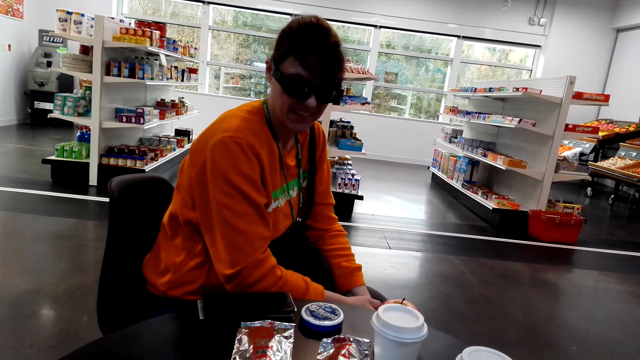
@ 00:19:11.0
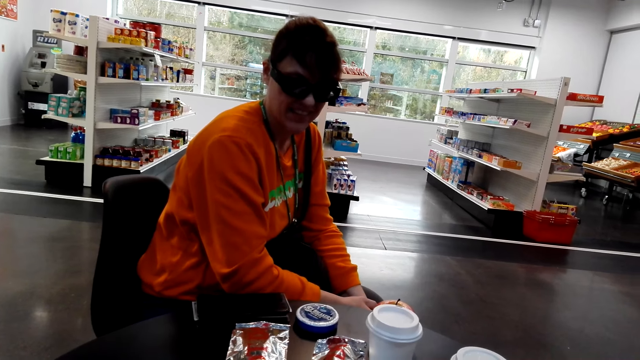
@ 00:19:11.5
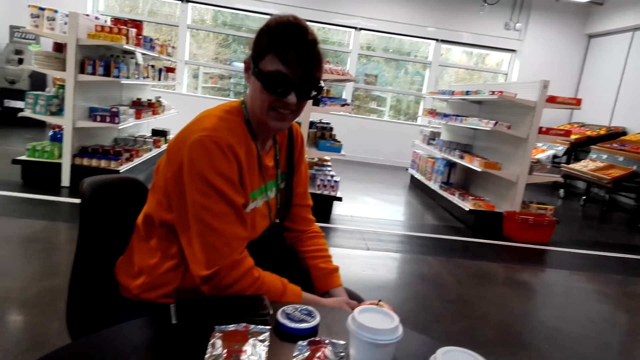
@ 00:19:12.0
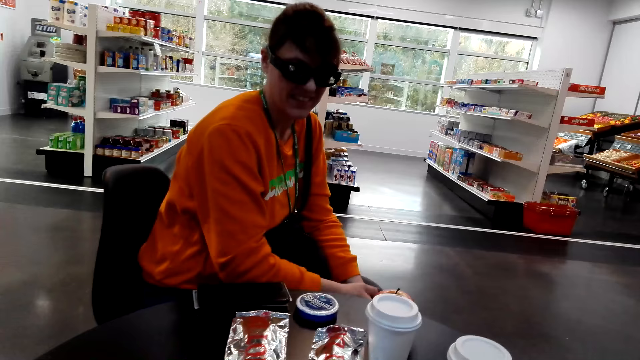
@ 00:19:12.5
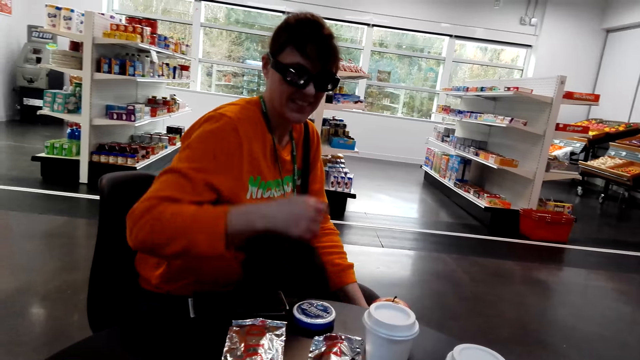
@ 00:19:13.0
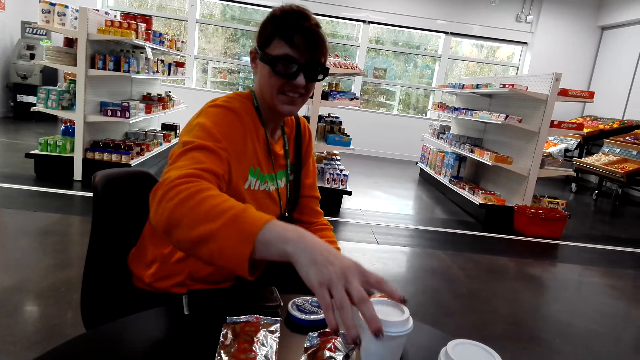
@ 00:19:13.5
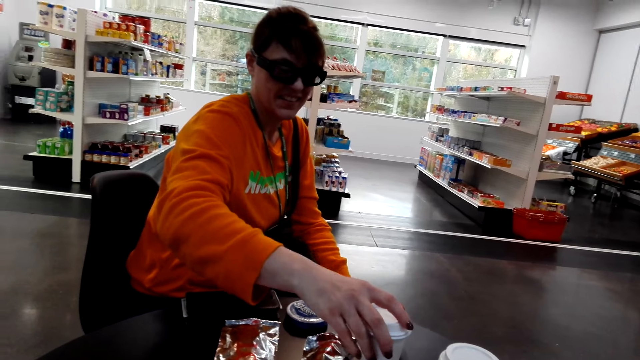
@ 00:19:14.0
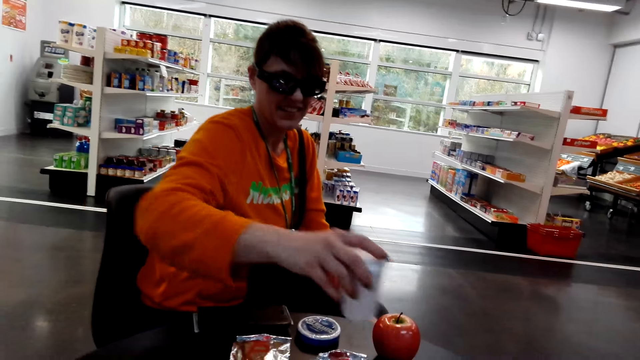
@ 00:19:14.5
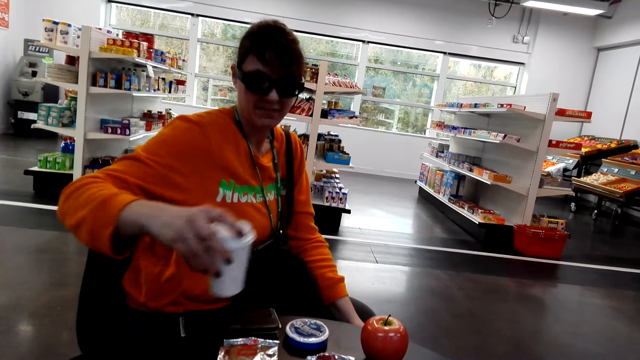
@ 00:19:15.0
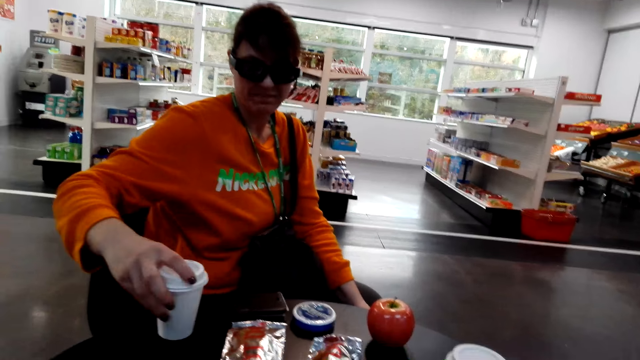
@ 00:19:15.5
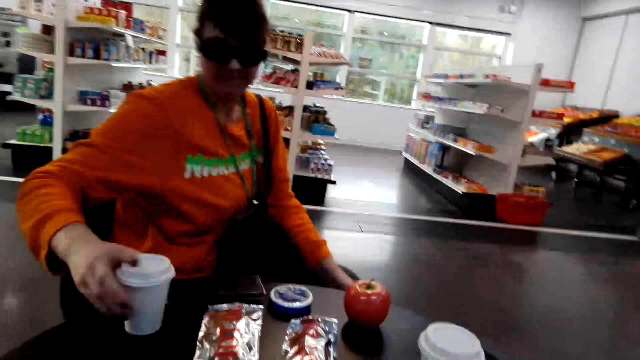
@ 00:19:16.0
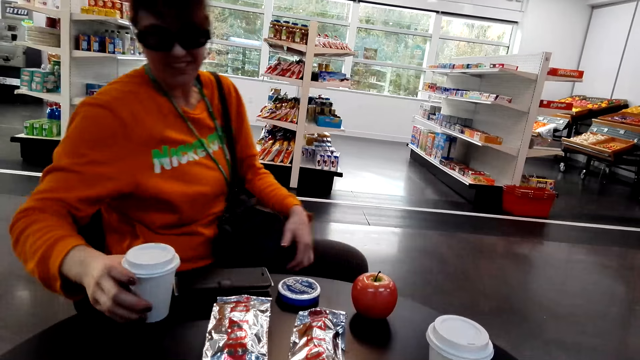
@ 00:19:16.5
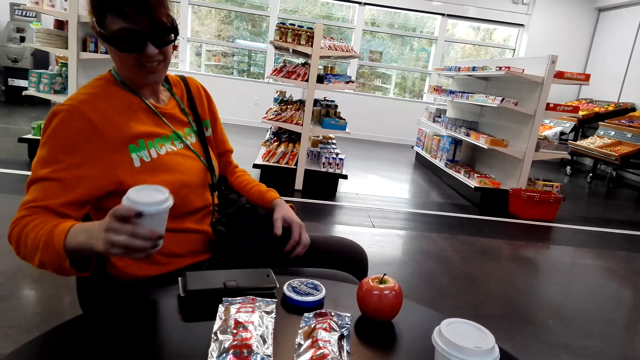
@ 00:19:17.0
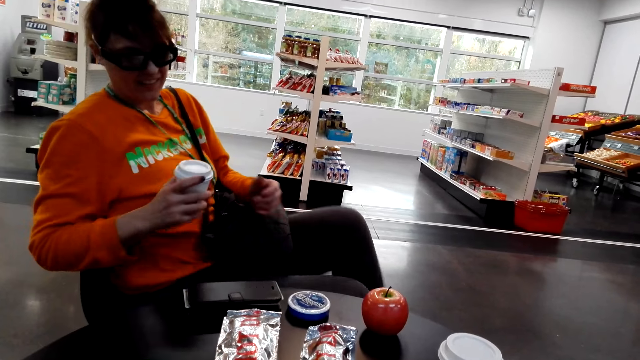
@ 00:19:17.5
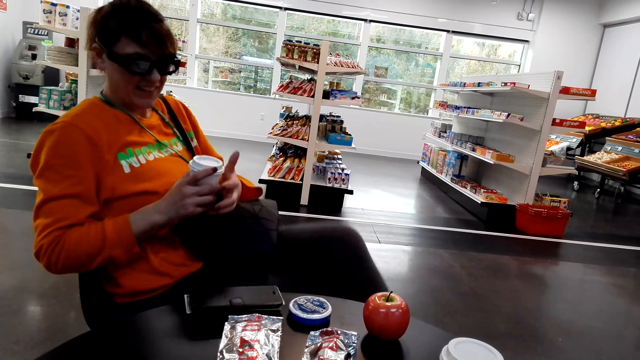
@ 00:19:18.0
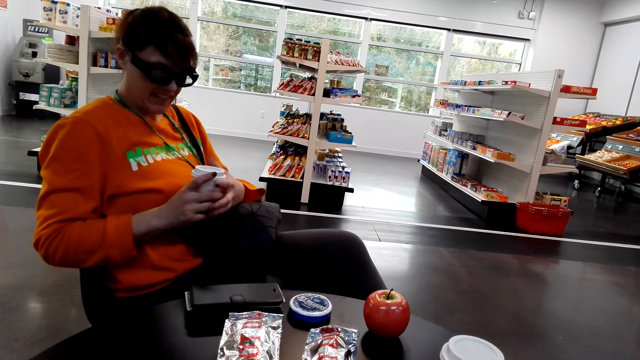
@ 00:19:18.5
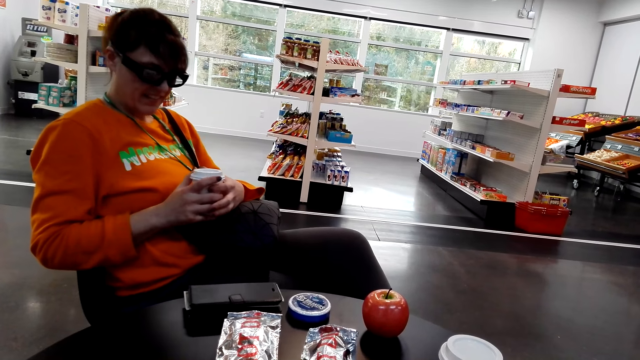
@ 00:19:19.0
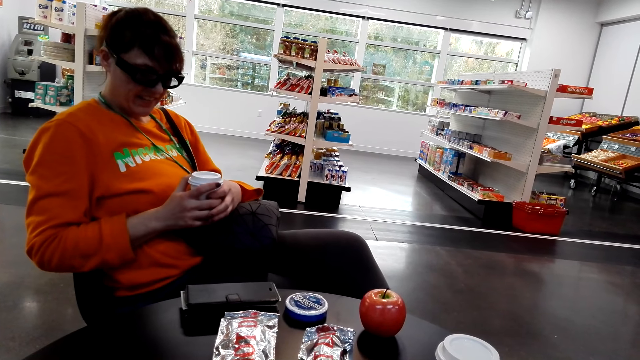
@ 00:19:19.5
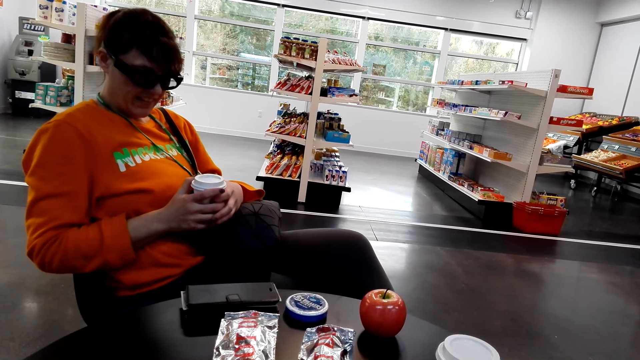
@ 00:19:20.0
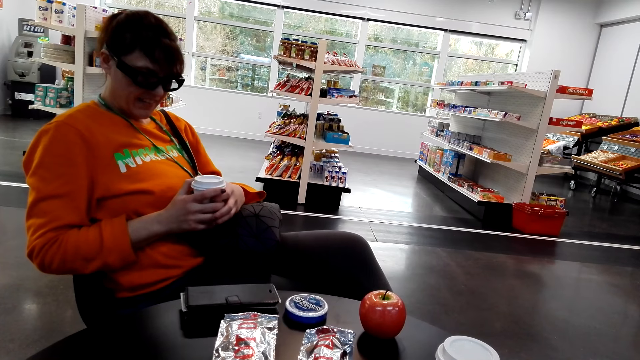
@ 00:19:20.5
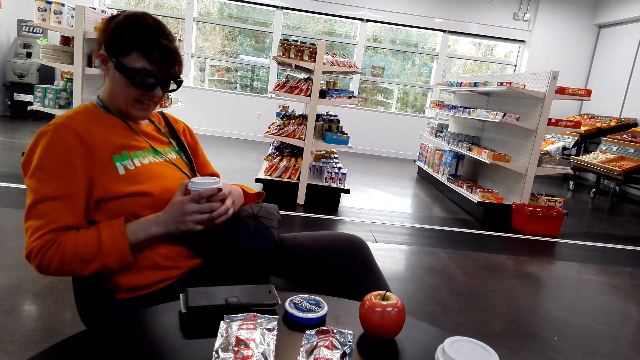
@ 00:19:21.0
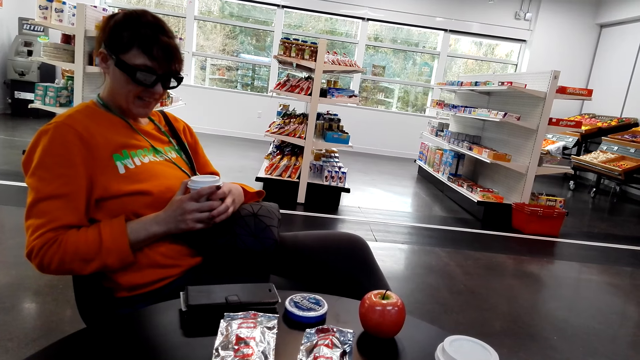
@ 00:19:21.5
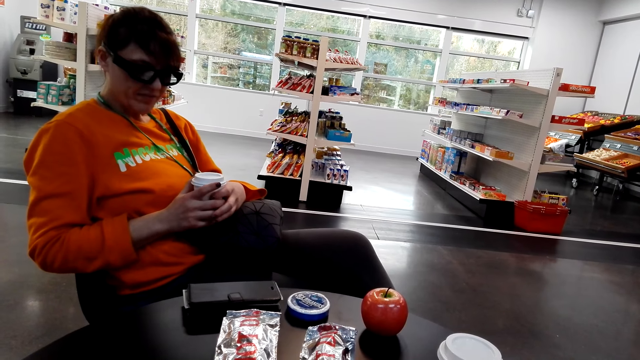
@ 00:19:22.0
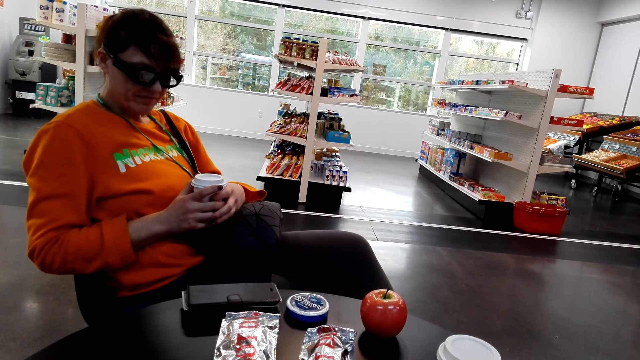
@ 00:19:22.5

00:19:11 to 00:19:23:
A woman moves a tin from the table. The woman picks up a drink and places down the drink. The woman picks the tin from the table. The camera wearer stares at the woman. The woman stares at the tin in the hands.

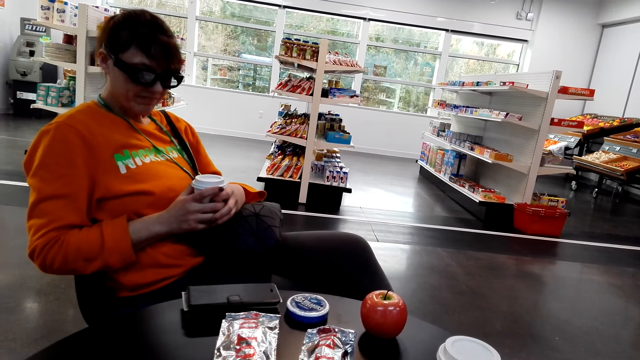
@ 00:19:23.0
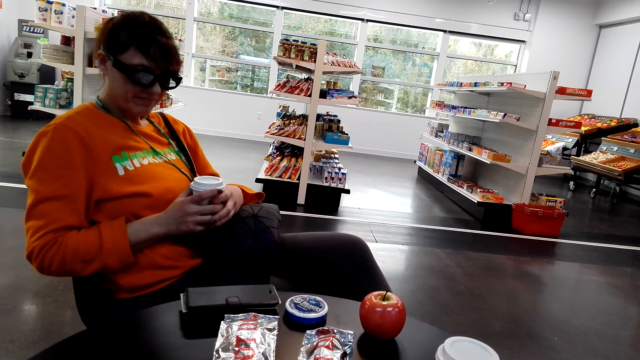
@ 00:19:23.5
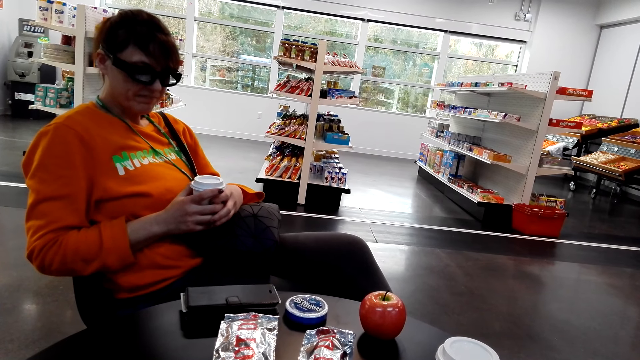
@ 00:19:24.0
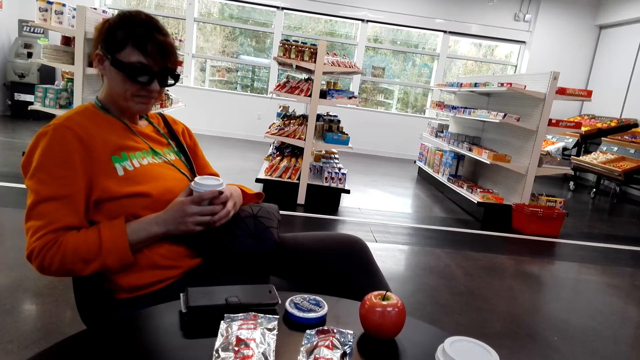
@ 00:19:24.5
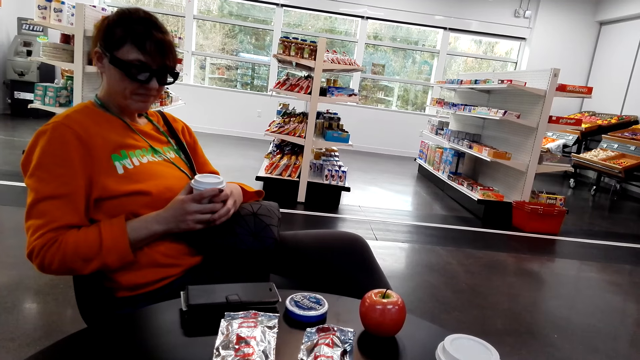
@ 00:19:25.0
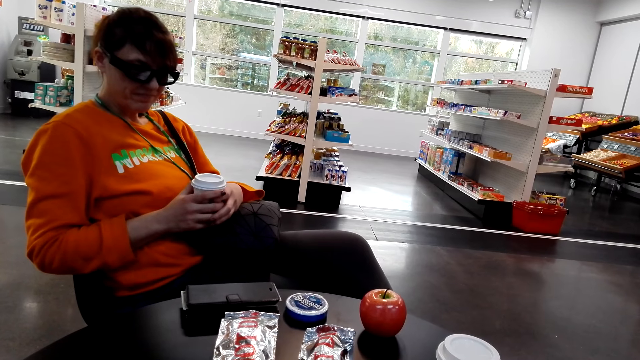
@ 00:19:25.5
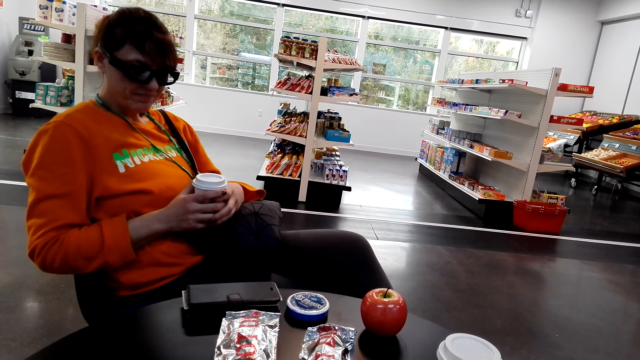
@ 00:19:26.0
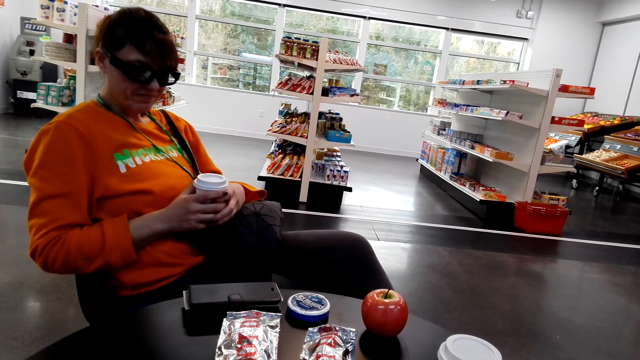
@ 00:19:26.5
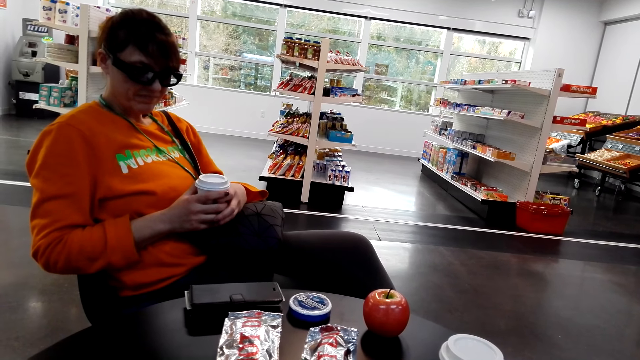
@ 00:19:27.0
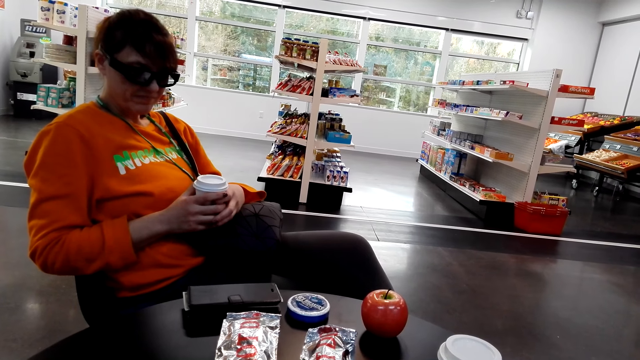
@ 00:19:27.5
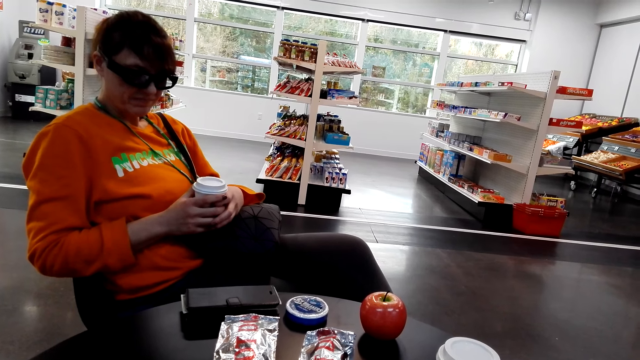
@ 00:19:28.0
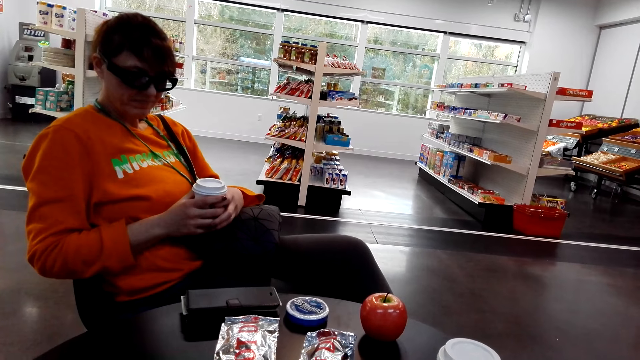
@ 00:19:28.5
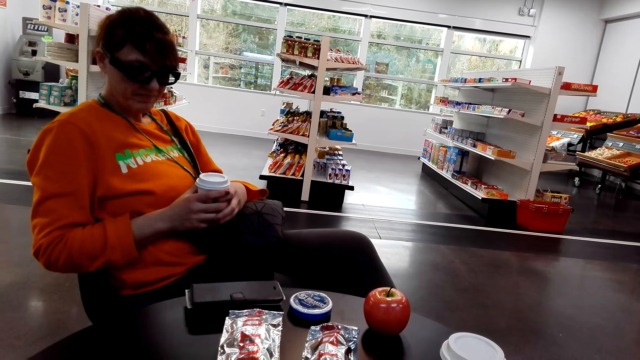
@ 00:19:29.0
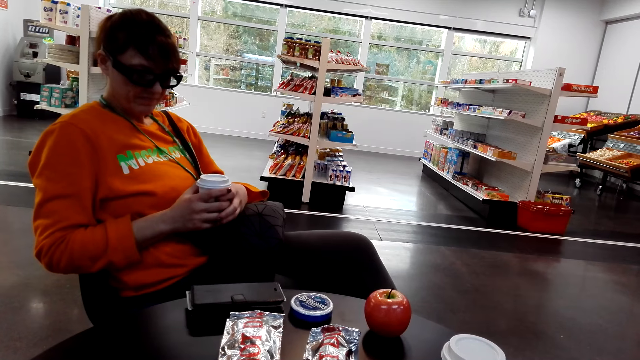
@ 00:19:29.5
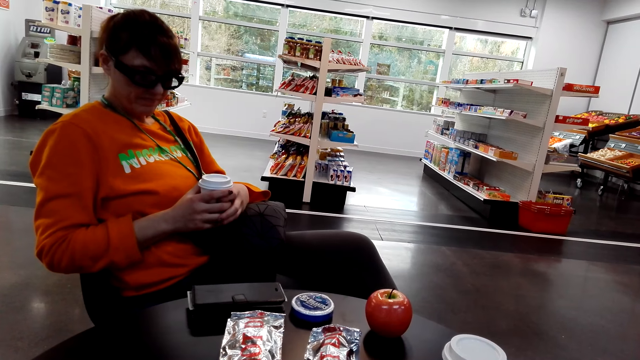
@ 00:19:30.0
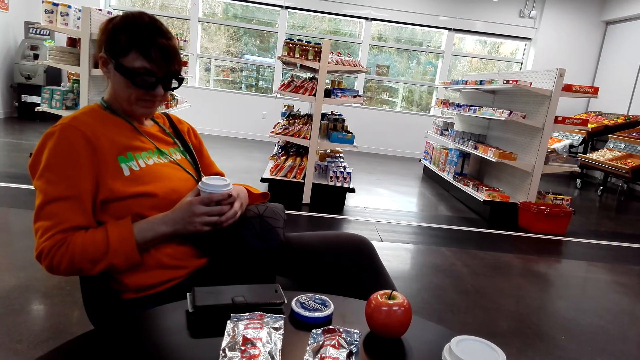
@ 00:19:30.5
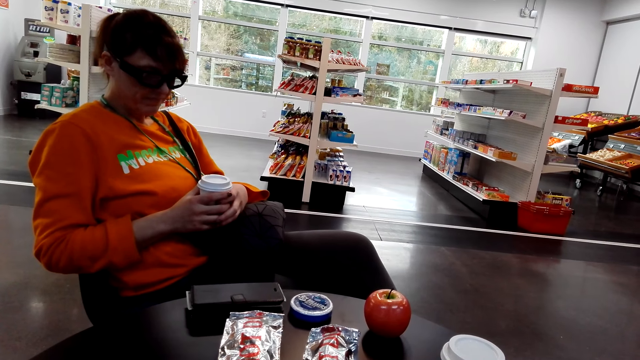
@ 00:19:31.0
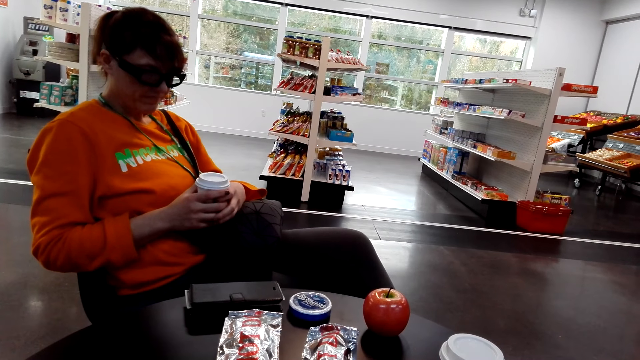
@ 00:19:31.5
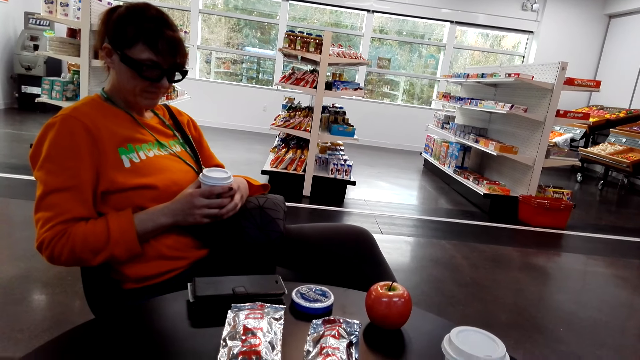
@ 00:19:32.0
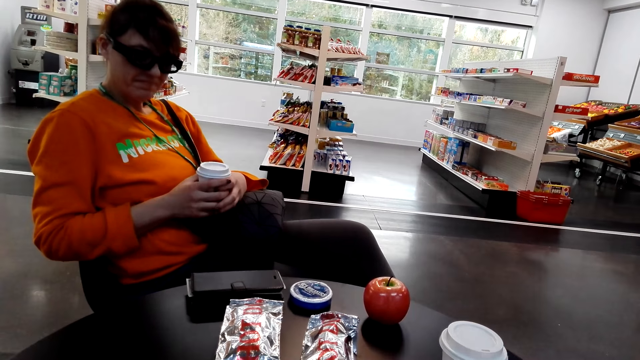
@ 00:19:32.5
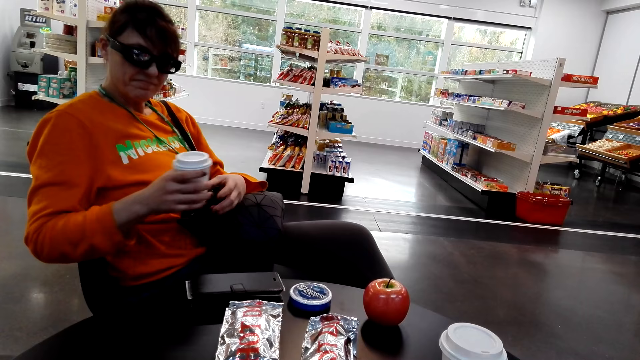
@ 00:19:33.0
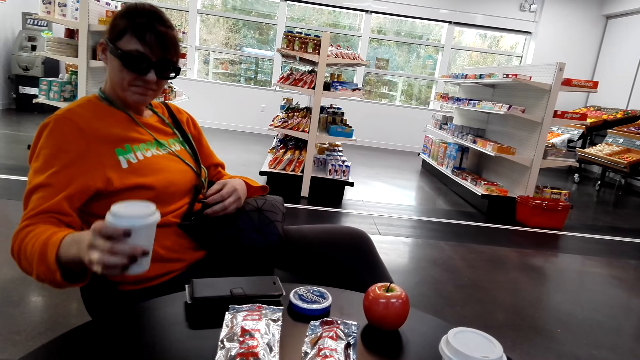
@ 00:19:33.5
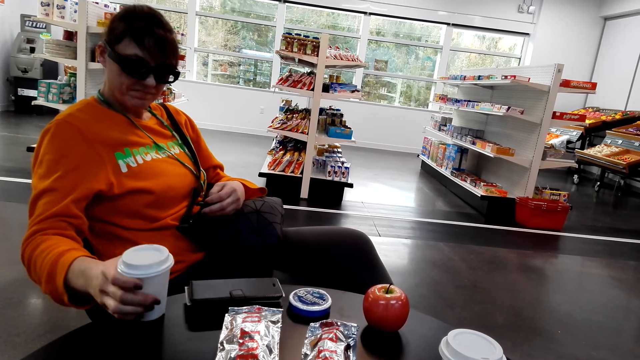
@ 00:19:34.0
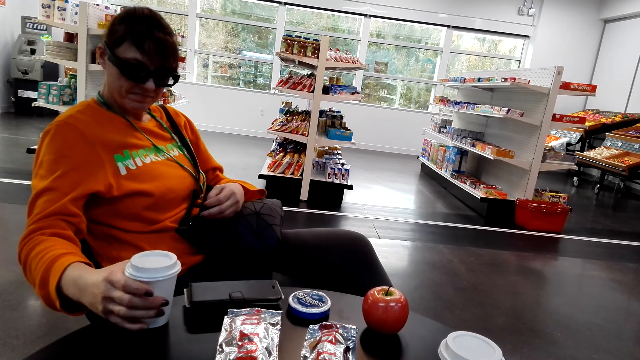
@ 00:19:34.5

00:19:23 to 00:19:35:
A woman puts the tin on the table.
